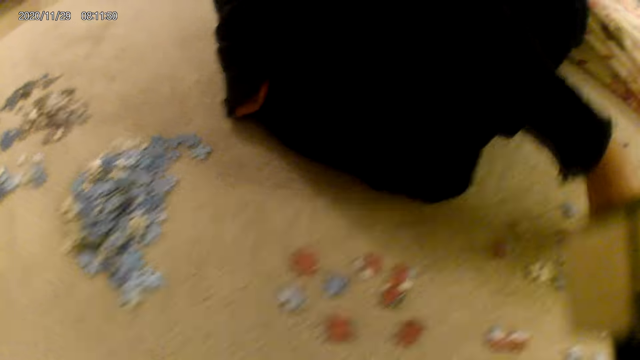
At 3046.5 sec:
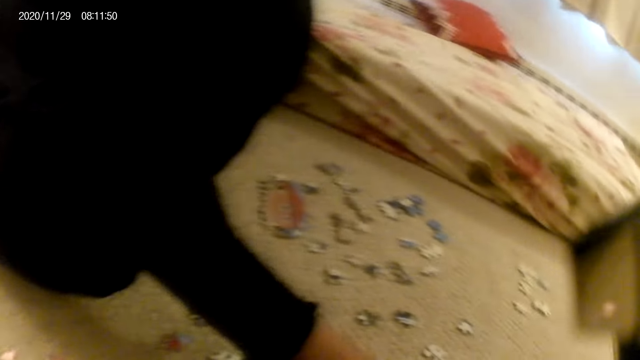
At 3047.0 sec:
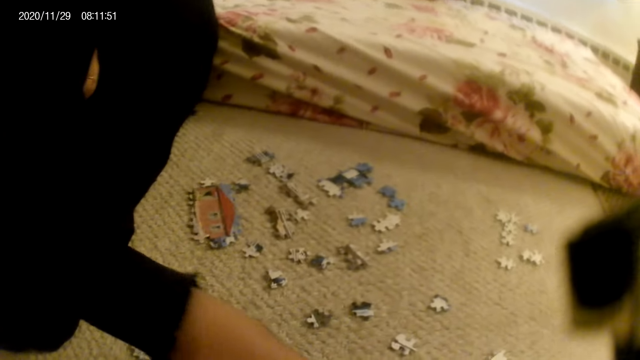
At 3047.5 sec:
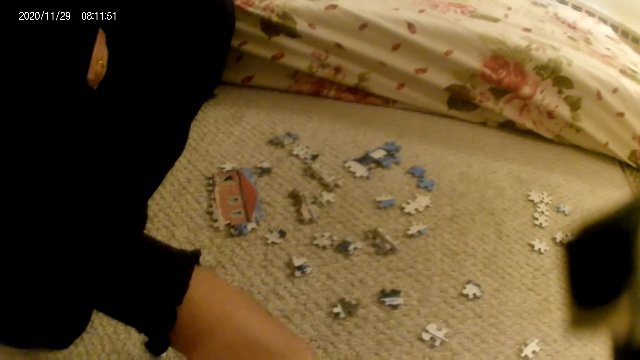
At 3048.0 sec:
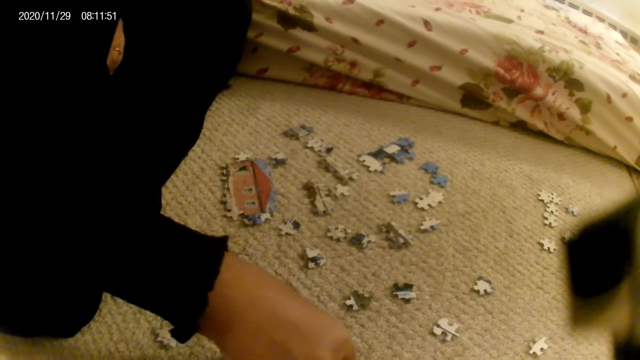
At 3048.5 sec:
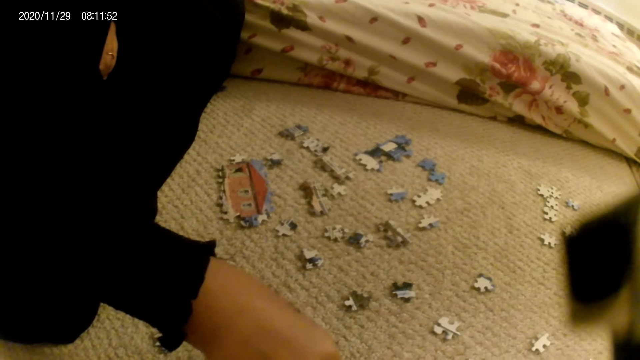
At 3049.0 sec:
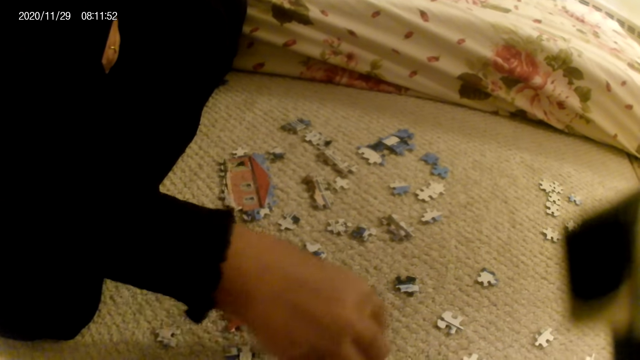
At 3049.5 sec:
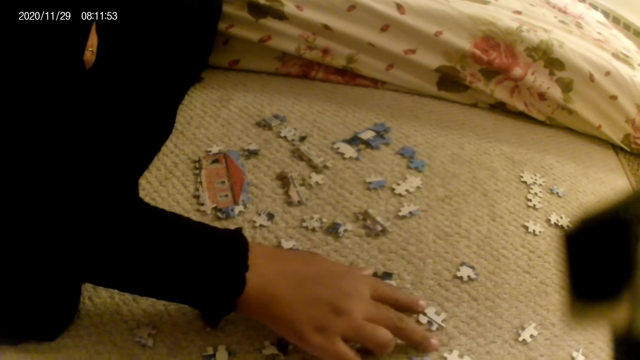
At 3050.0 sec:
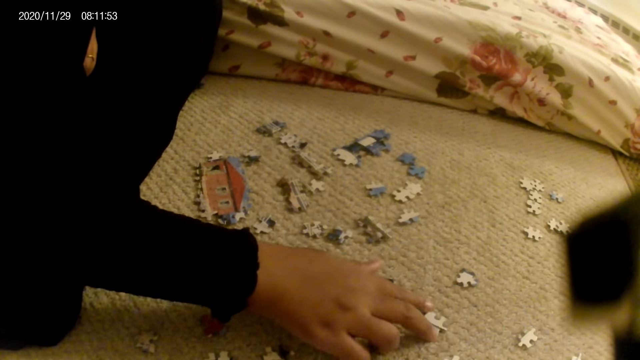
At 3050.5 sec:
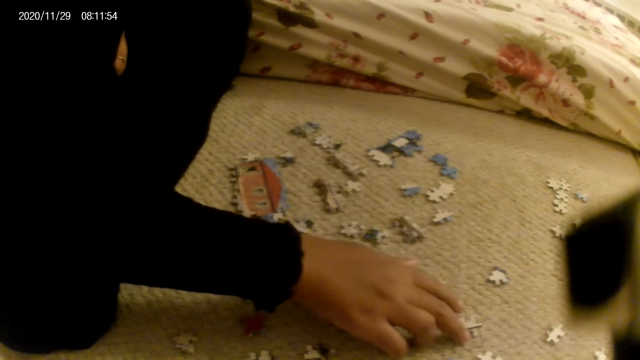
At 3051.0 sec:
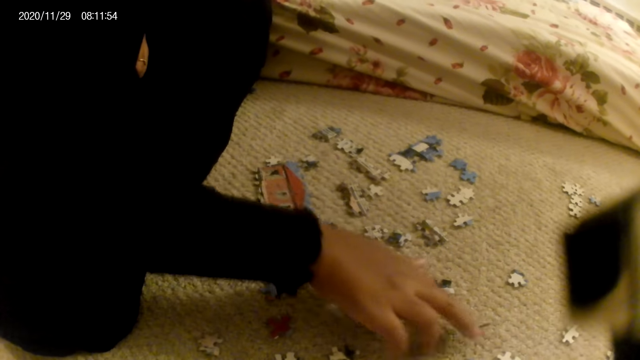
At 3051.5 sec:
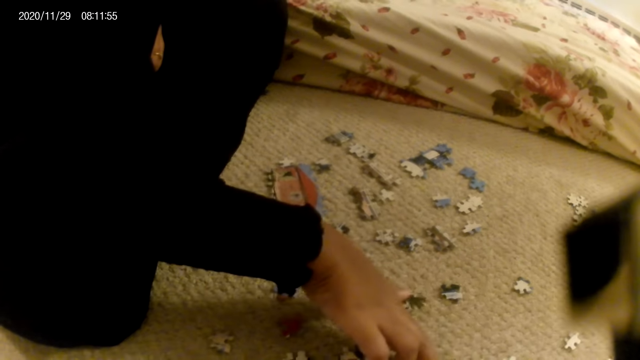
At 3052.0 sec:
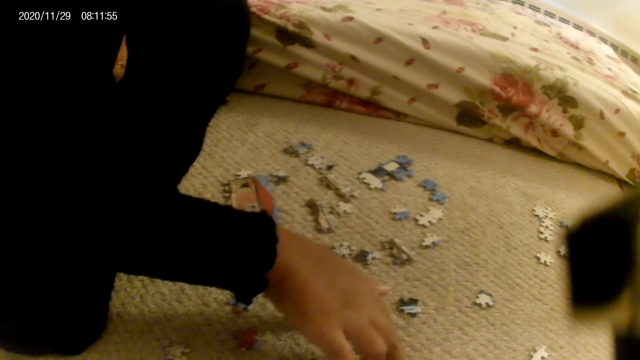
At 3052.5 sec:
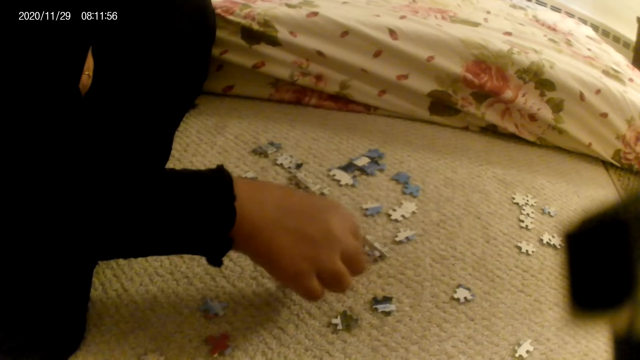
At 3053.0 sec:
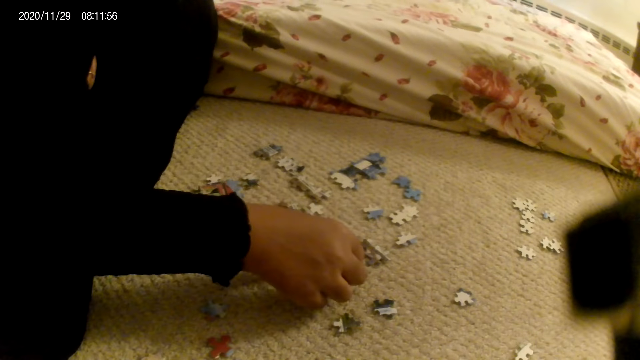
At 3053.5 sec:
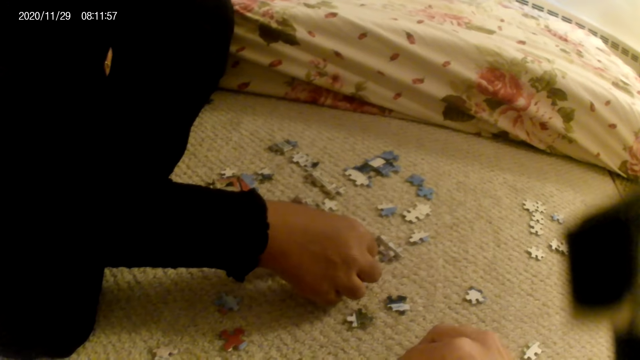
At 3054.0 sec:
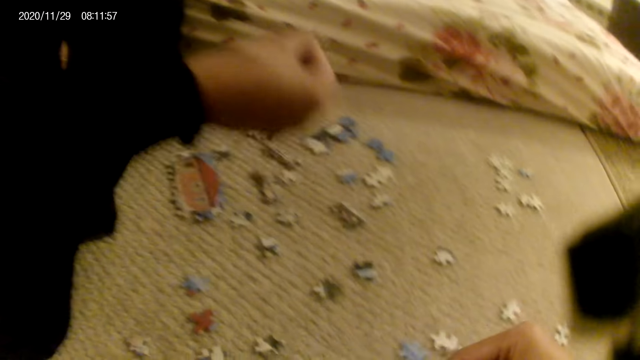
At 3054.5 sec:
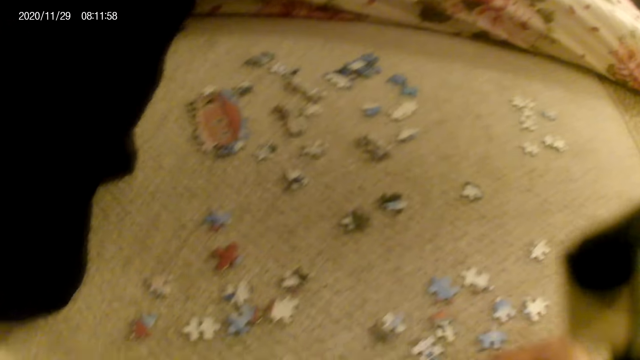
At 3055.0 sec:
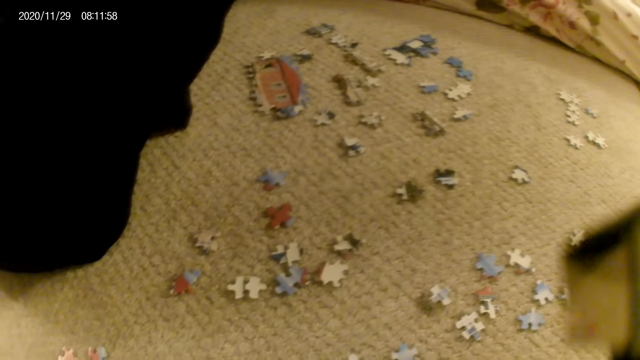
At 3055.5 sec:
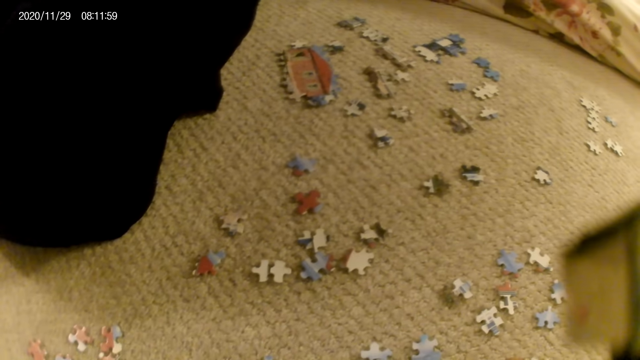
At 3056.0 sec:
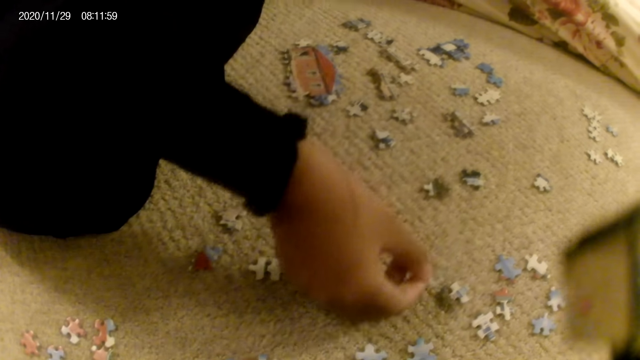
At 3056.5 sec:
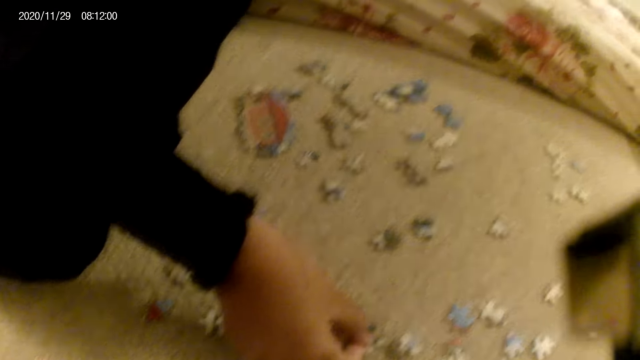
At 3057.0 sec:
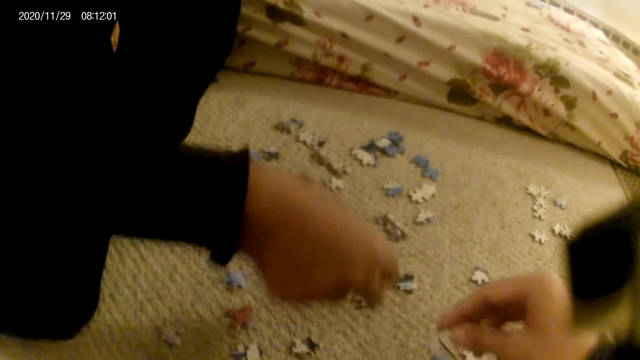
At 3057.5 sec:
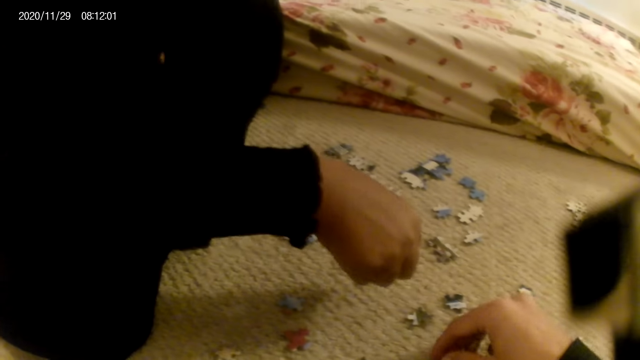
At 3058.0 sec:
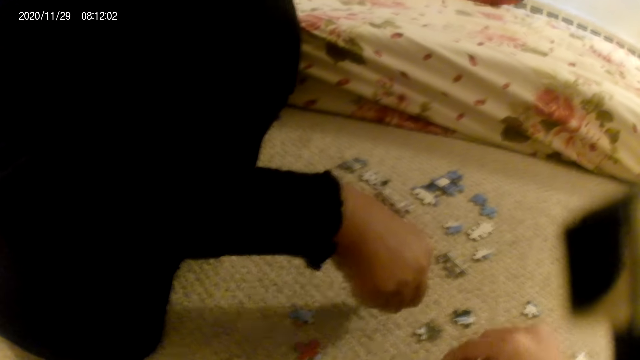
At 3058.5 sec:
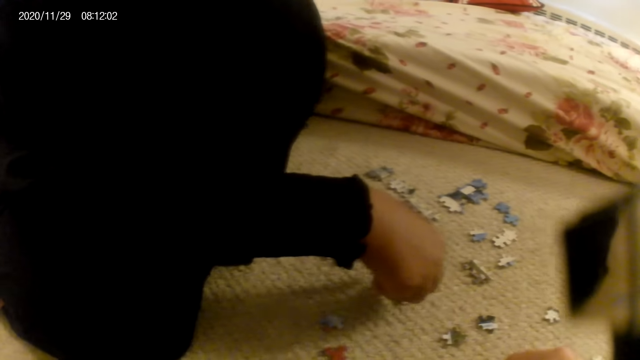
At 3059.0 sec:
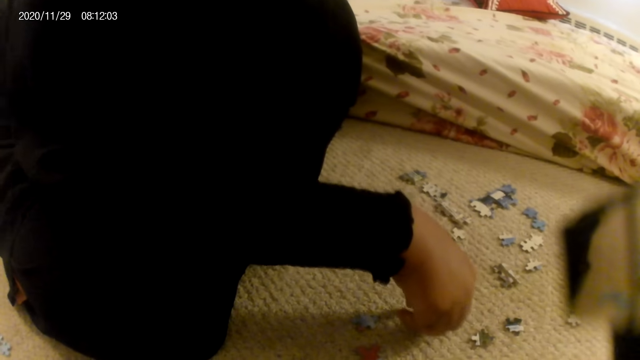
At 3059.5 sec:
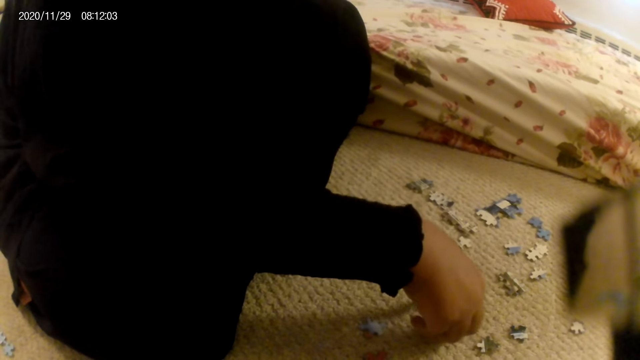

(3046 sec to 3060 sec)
A lady picks up a puzzle piece. The lady places the puzzle piece on the floor. The lady moves a puzzle piece on the floor. The camera wearer interacts with the lady. The lady picks up a puzzle piece. The camera wearer picks up a puzzle piece. The lady stares at the puzzle piece. The camera wearer stares at the puzzle piece. The lady places the puzzle piece on the floor and stares at the puzzle pieces on the floor. The camera wearer places the puzzle piece on the floor.

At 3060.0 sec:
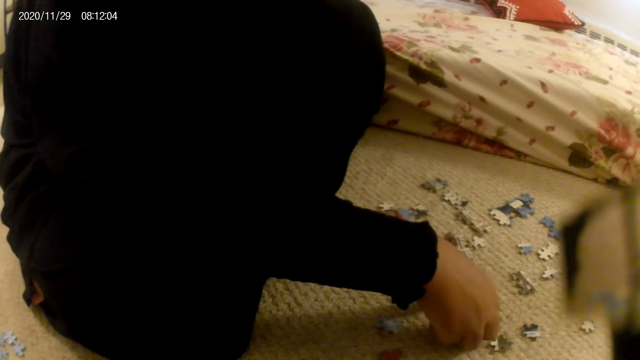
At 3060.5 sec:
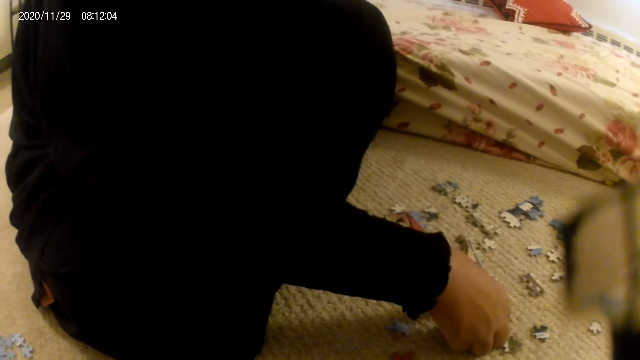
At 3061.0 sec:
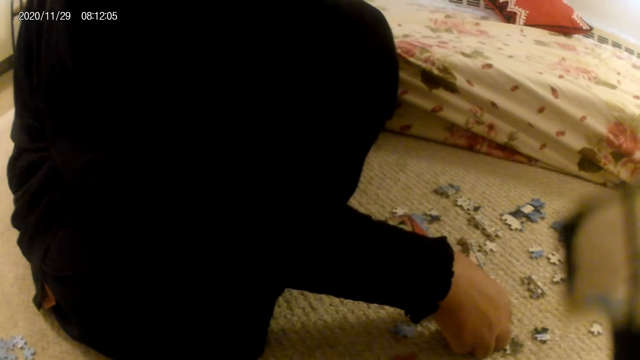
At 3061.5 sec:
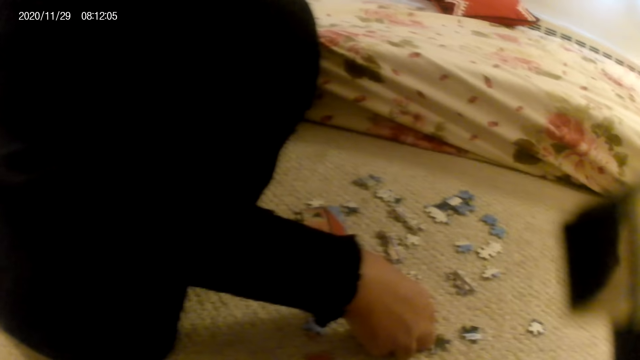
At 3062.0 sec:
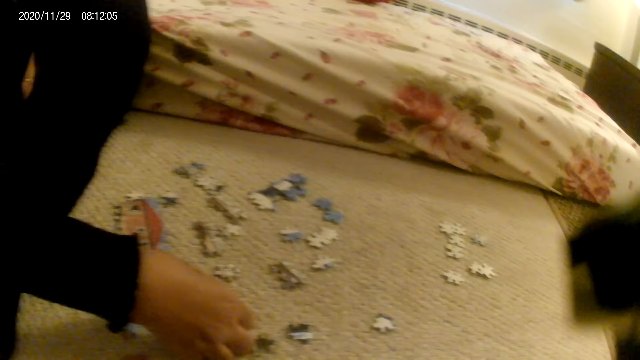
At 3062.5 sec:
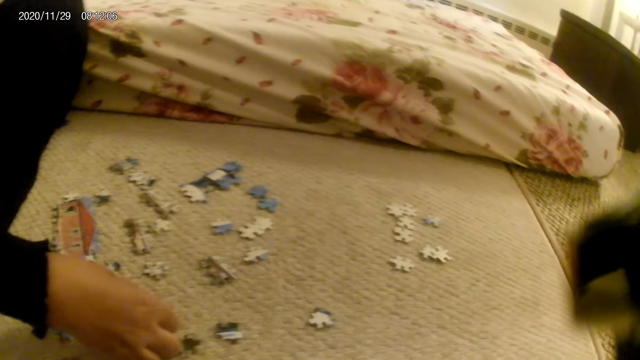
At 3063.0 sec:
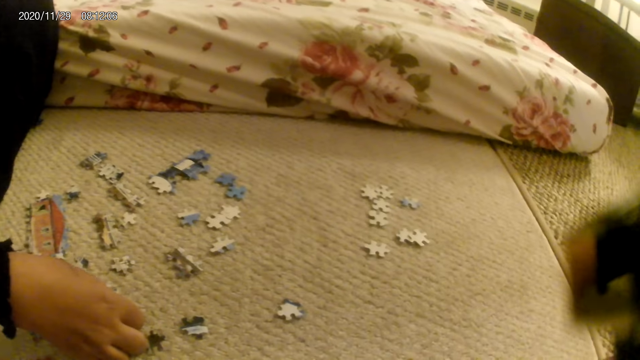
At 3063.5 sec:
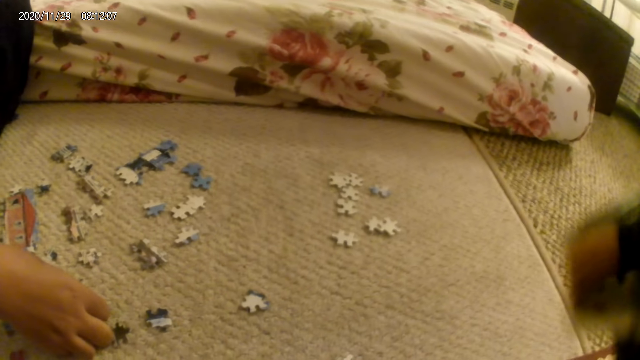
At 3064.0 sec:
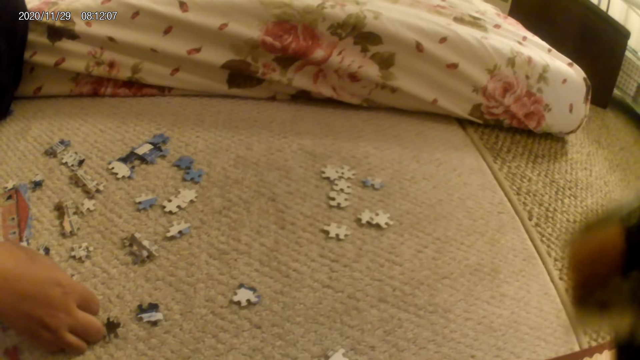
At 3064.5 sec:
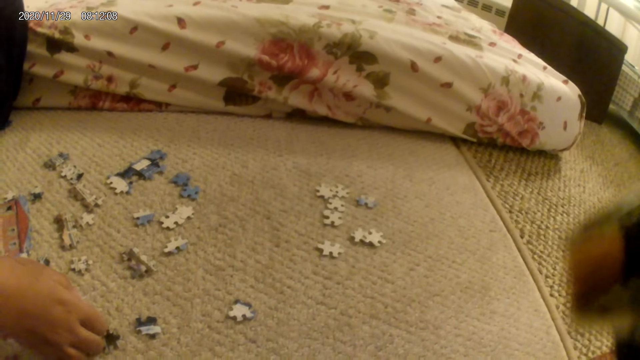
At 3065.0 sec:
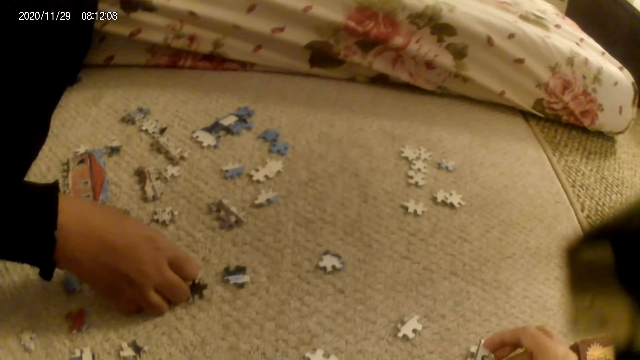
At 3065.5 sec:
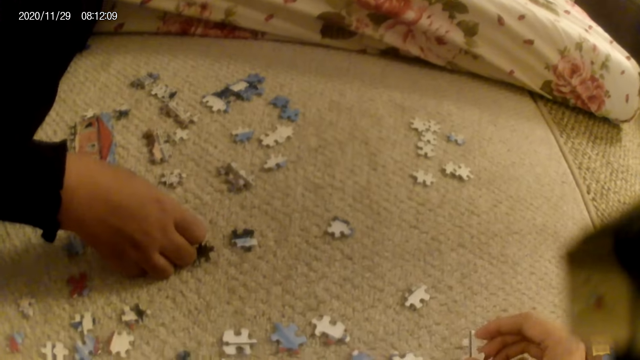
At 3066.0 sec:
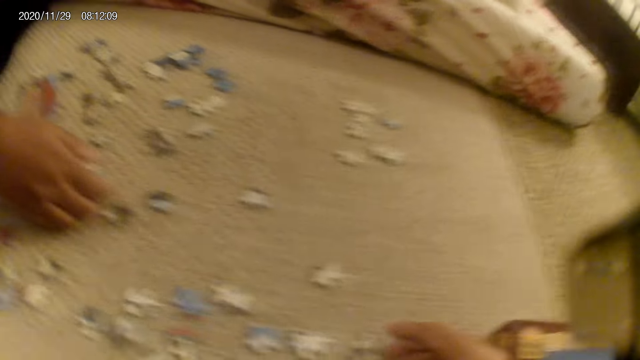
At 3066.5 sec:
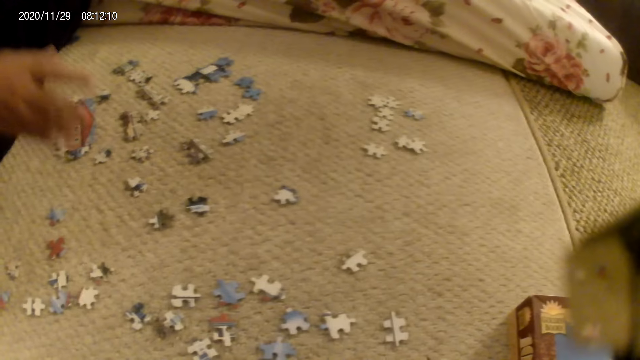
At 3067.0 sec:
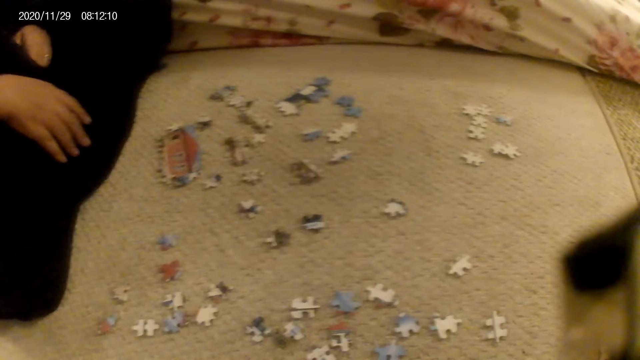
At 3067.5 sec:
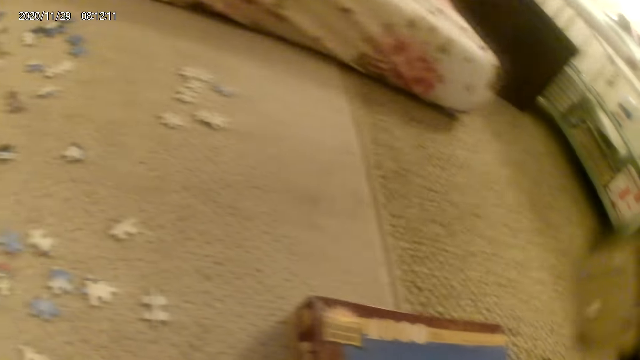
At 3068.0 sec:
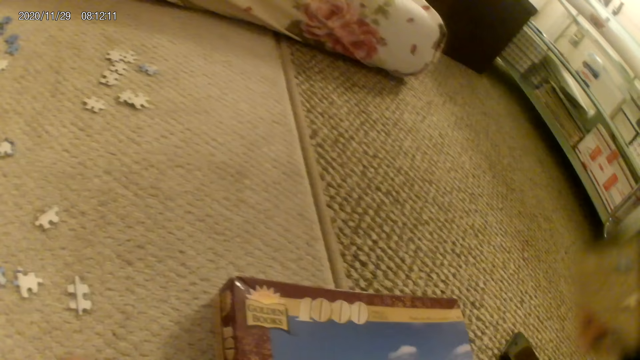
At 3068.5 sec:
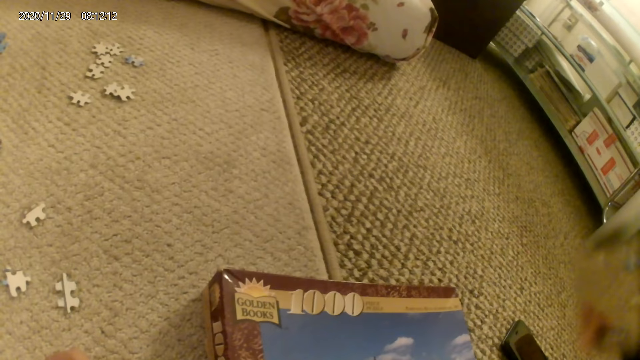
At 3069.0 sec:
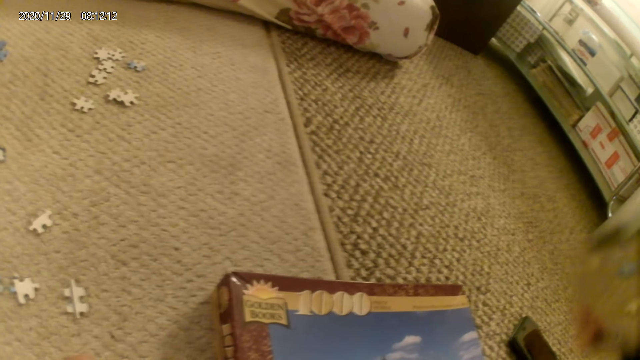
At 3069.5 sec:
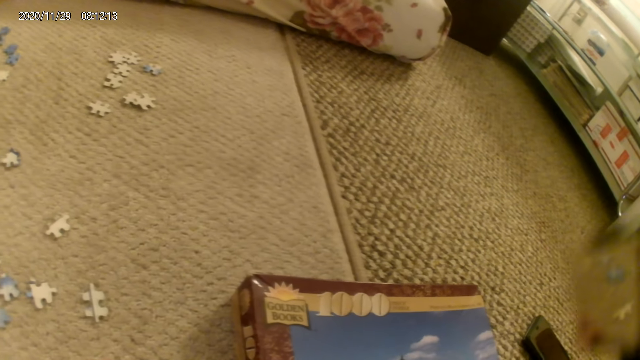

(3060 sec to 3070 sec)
A lady holds a puzzle piece on the floor. The camera wearer stares at the puzzle piece in the hand. The lady stares at the puzzle pieces on the floor. The camera wearer stares at the puzzle pieces box.
